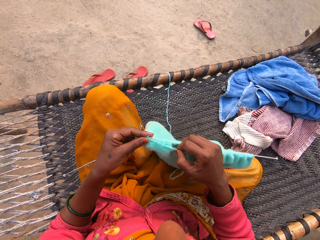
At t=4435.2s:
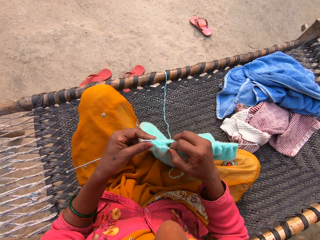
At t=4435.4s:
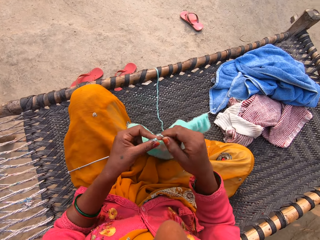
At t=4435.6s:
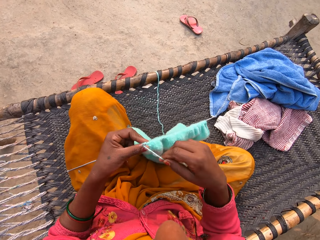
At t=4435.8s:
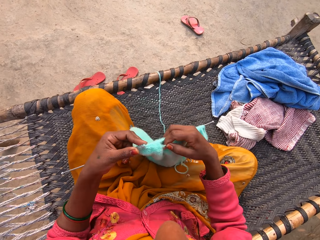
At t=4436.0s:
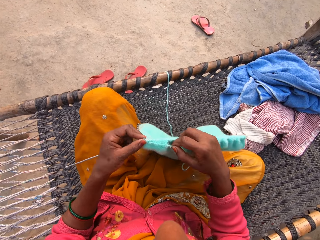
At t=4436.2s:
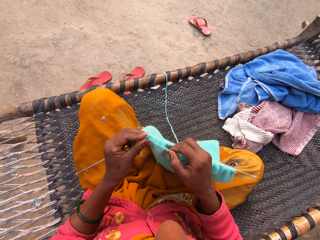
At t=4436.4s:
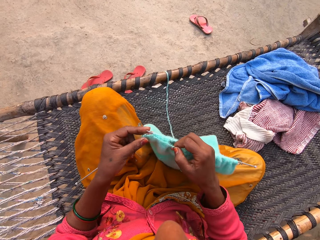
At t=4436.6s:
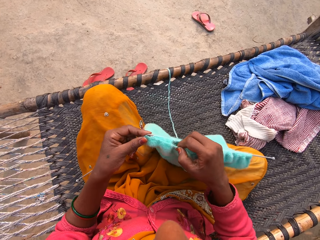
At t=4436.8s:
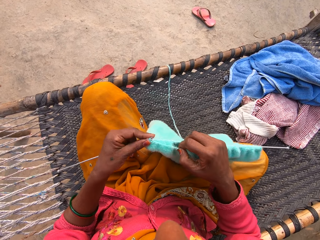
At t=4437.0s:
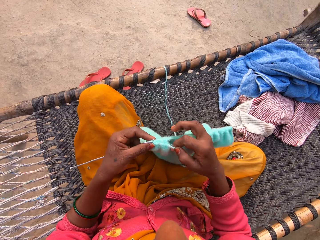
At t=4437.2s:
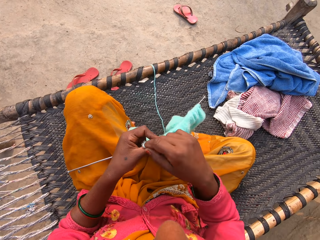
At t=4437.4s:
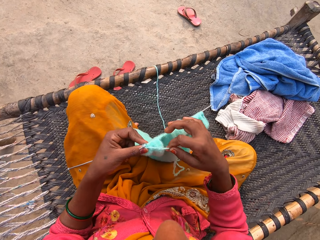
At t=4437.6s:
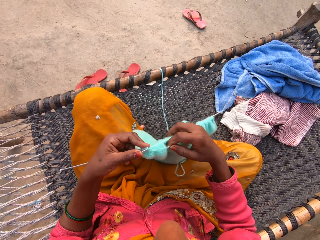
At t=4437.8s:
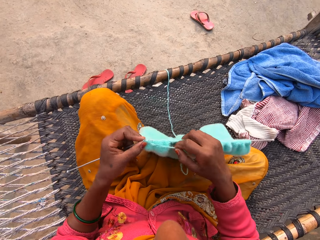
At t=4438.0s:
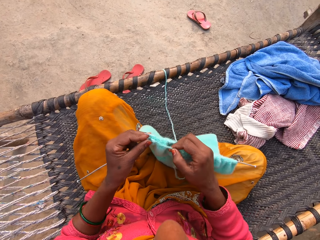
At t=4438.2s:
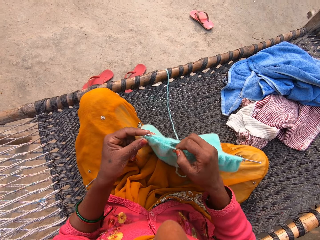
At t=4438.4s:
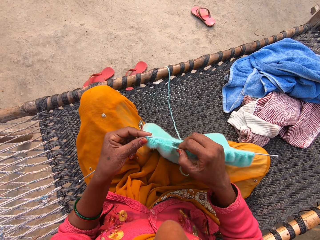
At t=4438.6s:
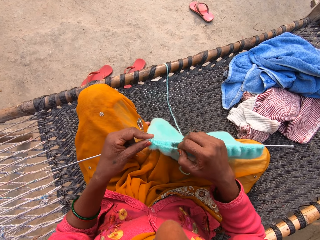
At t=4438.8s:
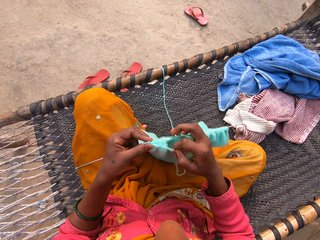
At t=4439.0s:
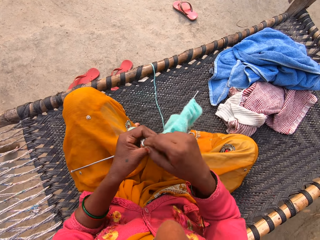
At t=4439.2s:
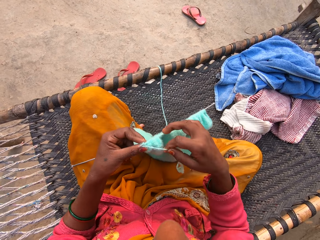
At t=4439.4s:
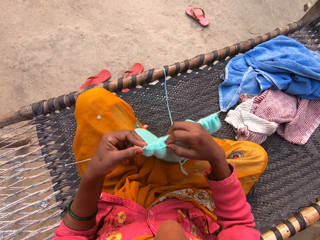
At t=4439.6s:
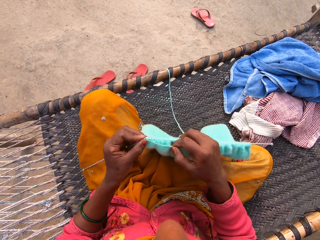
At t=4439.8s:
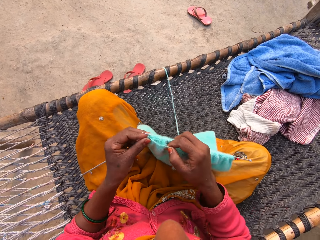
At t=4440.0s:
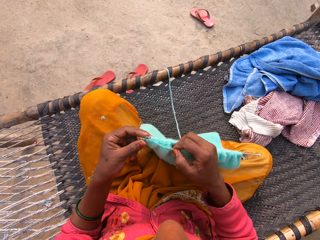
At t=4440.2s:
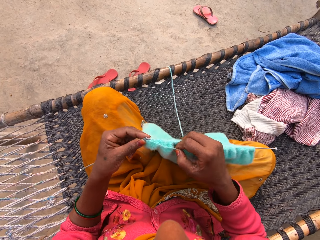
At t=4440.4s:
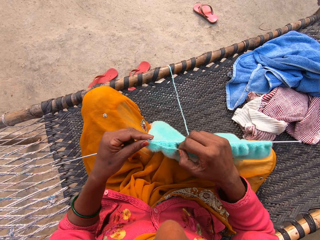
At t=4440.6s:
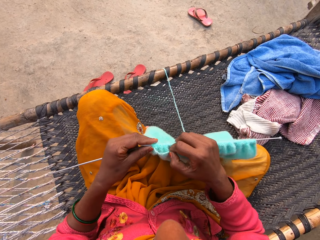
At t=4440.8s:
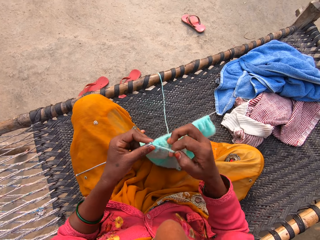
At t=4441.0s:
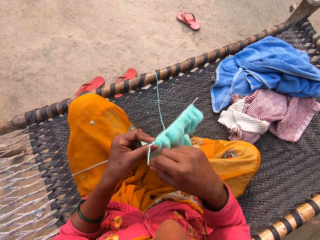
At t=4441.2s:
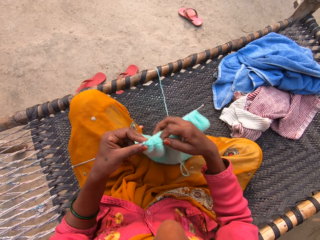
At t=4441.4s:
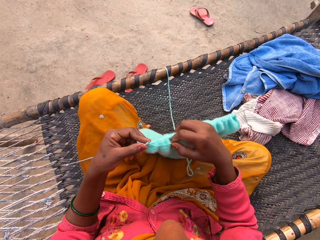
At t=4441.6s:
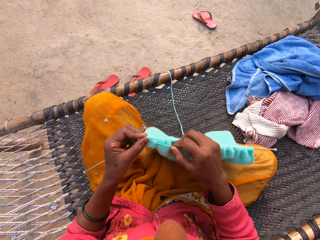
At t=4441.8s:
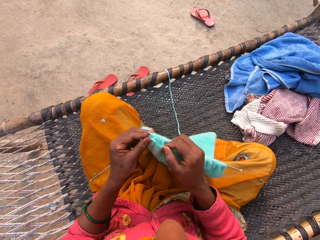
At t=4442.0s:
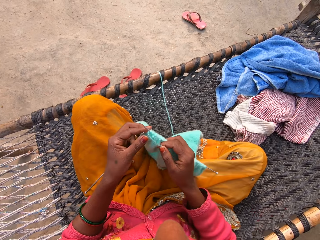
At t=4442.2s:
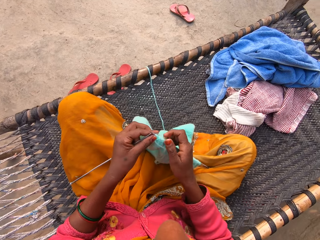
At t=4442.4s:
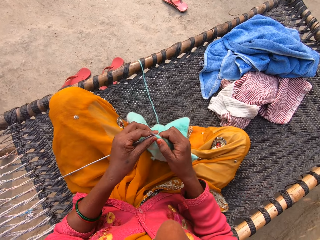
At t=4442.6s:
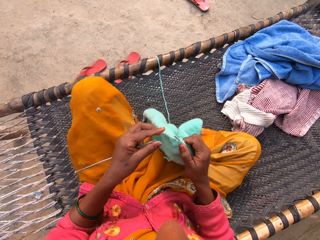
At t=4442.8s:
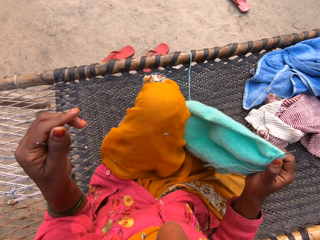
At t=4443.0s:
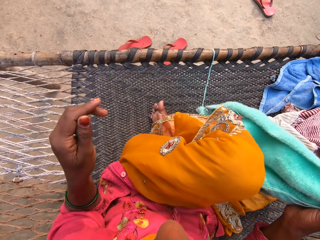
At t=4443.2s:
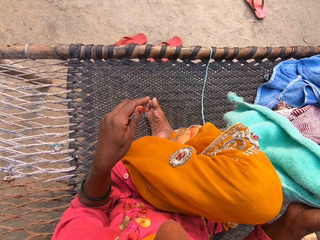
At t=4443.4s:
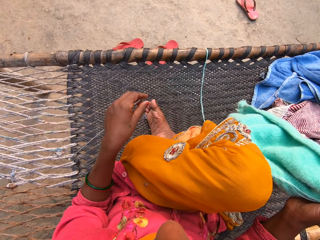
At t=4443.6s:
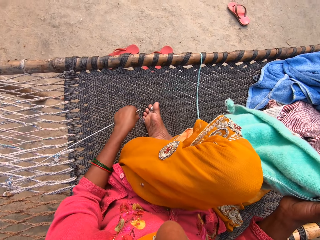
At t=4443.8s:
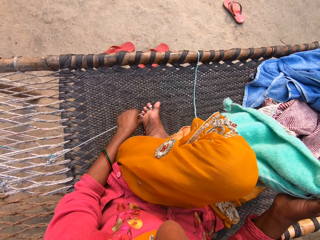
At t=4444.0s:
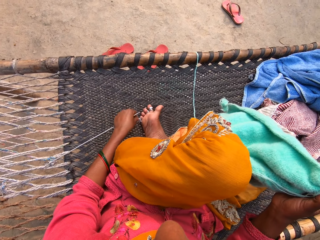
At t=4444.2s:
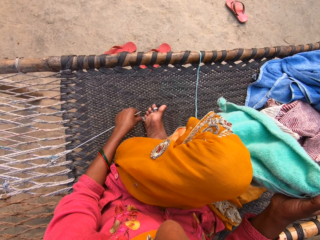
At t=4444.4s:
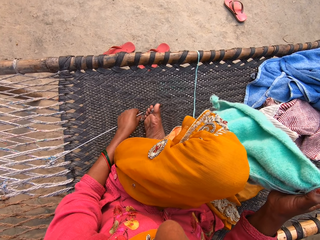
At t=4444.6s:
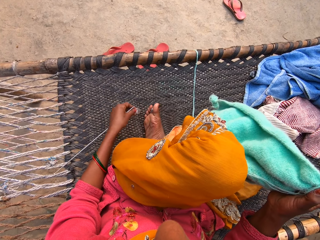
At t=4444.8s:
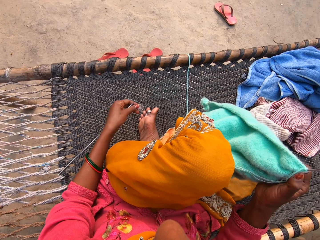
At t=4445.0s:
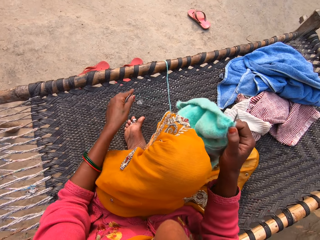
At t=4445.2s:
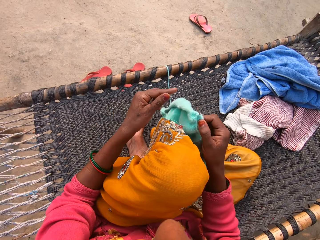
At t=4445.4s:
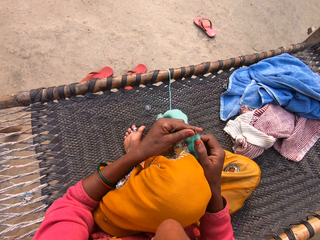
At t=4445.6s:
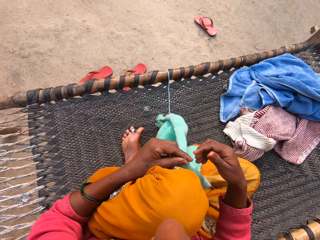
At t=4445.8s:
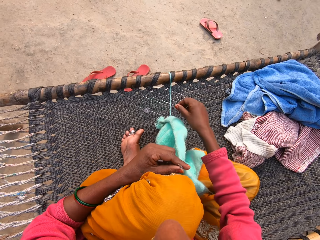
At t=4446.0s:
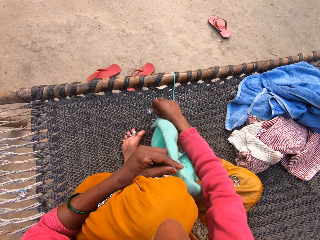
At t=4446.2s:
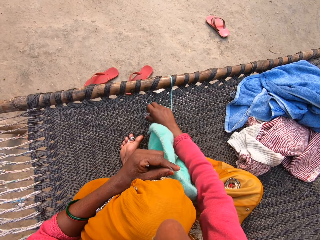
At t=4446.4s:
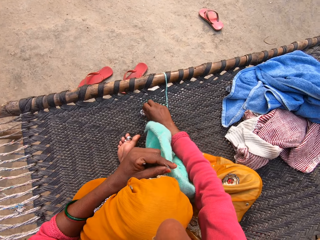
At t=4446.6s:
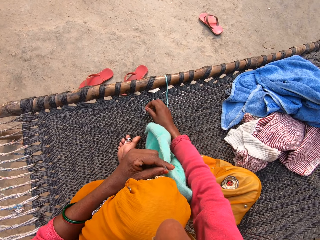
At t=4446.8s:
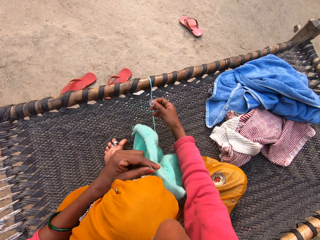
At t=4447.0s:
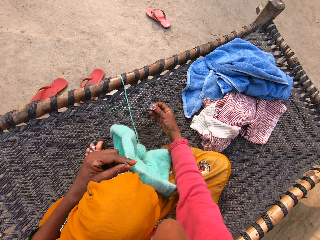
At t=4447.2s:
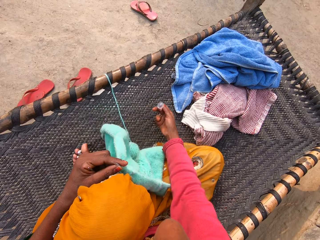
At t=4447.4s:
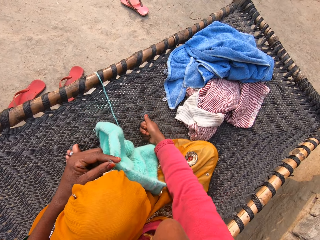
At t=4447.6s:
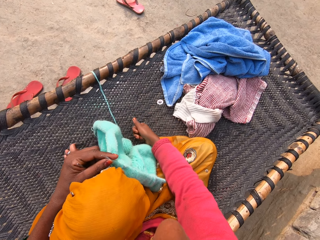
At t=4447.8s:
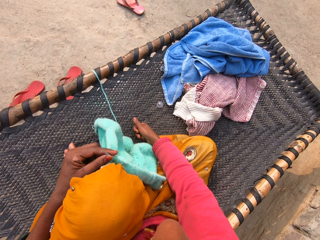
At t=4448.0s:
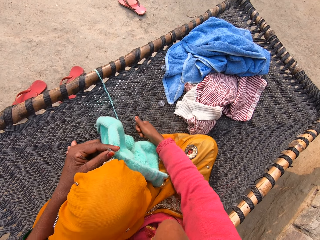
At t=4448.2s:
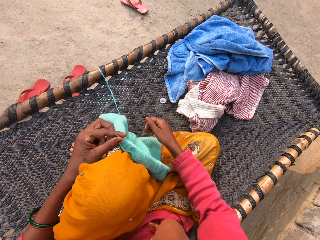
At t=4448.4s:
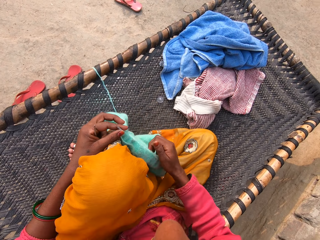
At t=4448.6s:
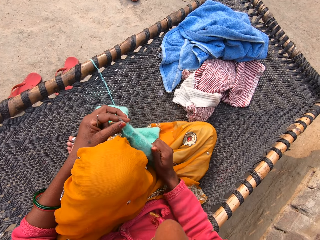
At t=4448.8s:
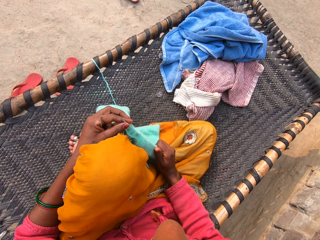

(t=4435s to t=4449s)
The camera wearer looks around the bed. She picks up a pebble from under her right leg with her left hand. She drops the pebble on the woven bench. She picks up the pebble with her right hand. She flips the pebble to a towel on the woven bench.

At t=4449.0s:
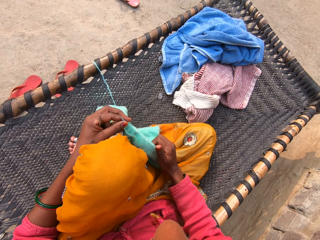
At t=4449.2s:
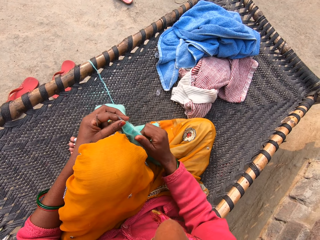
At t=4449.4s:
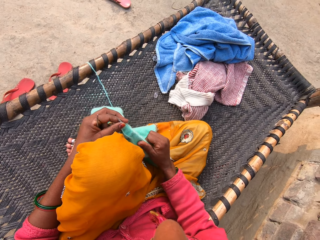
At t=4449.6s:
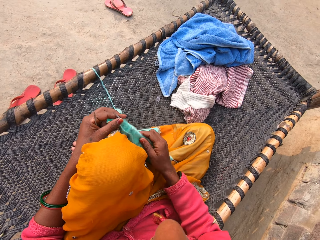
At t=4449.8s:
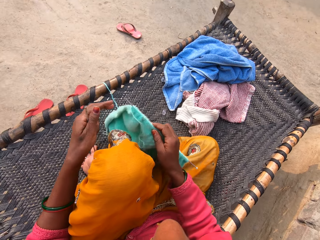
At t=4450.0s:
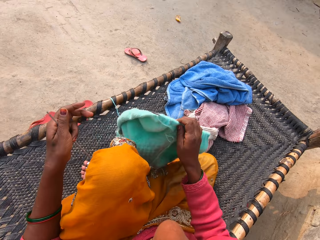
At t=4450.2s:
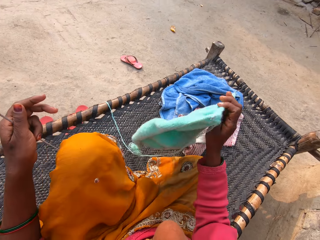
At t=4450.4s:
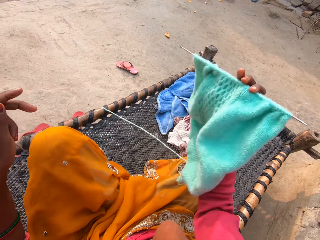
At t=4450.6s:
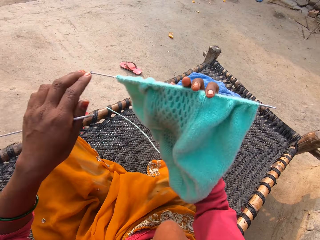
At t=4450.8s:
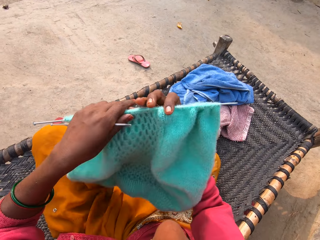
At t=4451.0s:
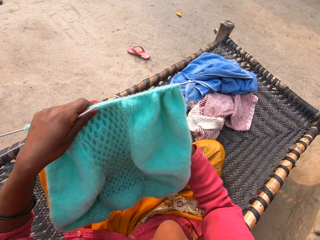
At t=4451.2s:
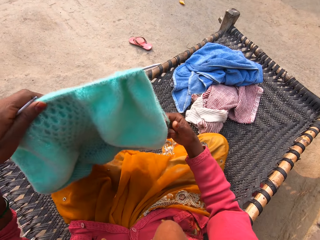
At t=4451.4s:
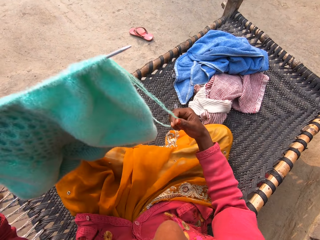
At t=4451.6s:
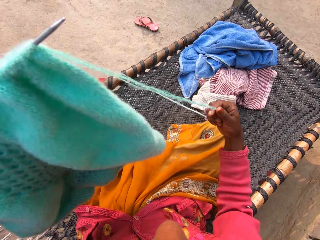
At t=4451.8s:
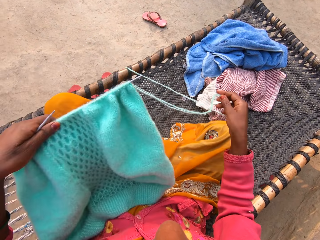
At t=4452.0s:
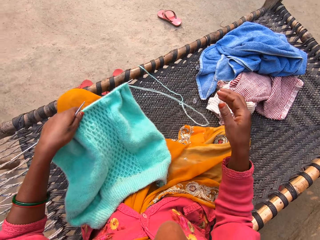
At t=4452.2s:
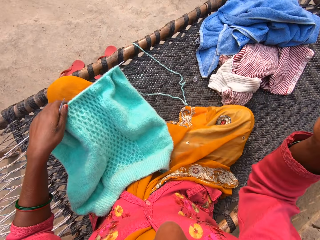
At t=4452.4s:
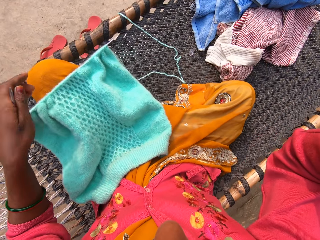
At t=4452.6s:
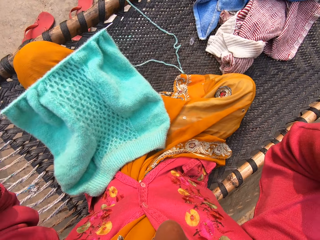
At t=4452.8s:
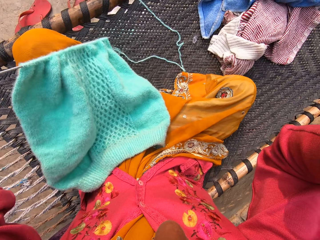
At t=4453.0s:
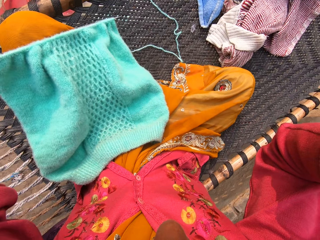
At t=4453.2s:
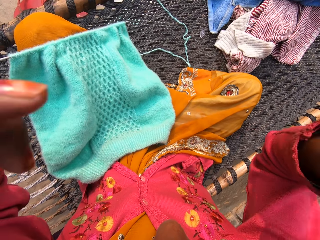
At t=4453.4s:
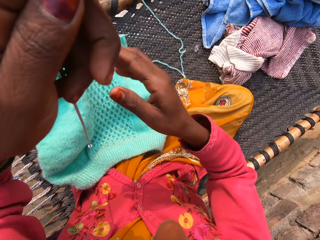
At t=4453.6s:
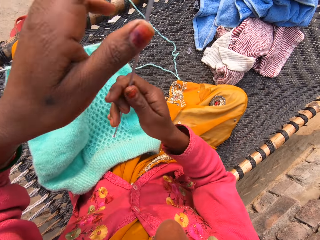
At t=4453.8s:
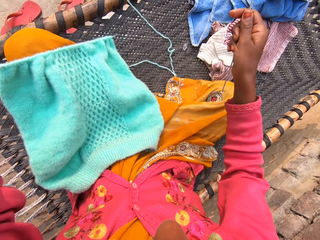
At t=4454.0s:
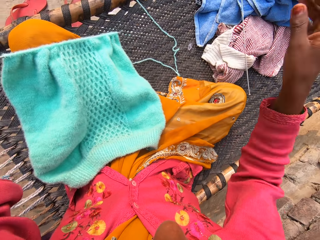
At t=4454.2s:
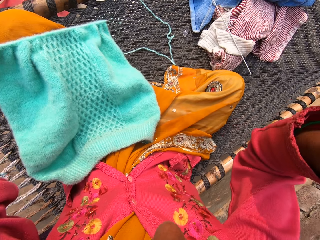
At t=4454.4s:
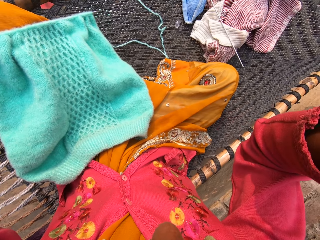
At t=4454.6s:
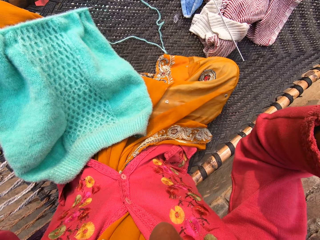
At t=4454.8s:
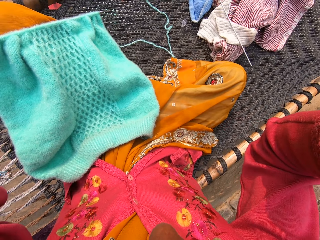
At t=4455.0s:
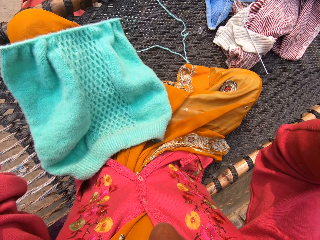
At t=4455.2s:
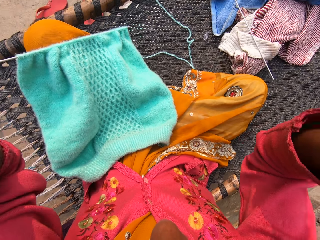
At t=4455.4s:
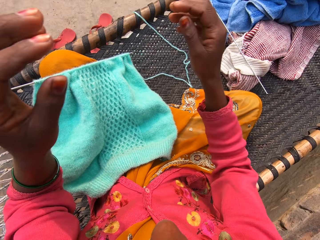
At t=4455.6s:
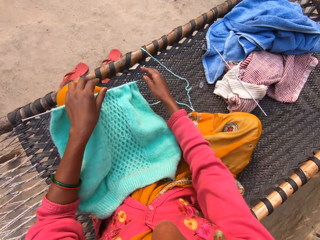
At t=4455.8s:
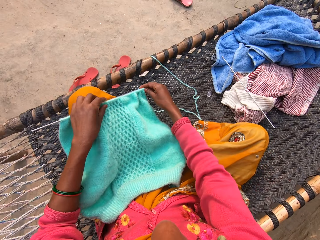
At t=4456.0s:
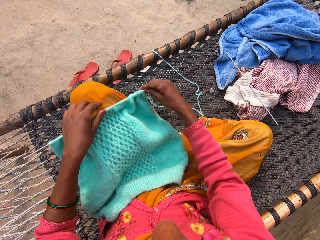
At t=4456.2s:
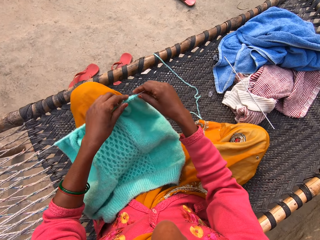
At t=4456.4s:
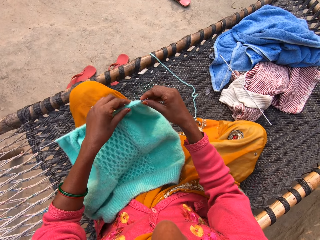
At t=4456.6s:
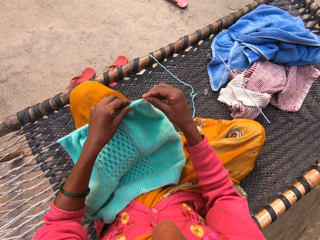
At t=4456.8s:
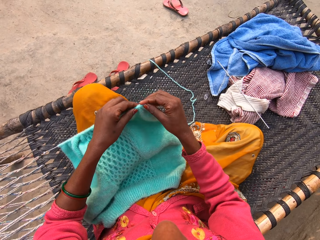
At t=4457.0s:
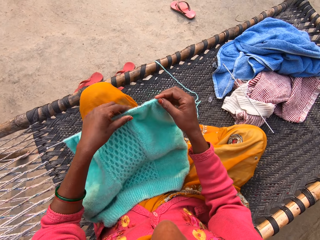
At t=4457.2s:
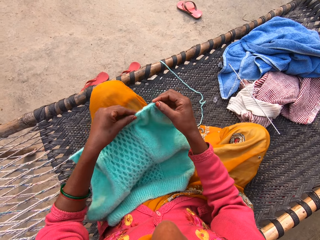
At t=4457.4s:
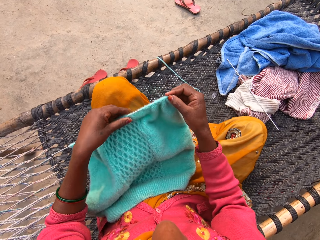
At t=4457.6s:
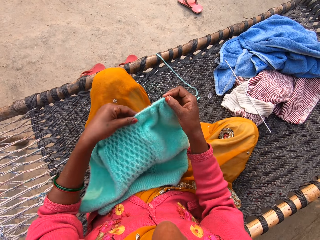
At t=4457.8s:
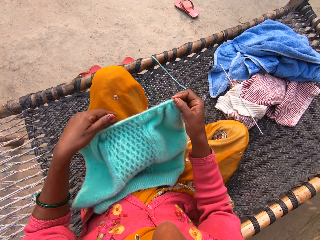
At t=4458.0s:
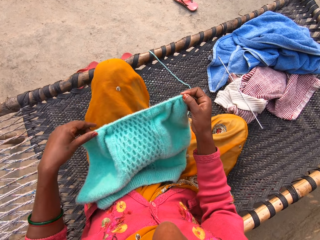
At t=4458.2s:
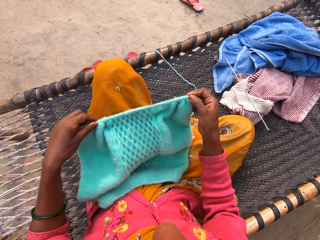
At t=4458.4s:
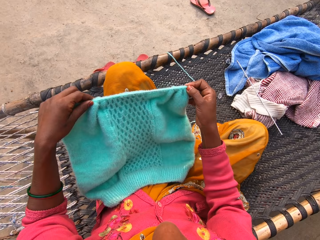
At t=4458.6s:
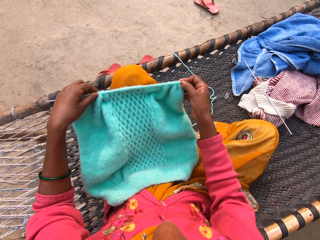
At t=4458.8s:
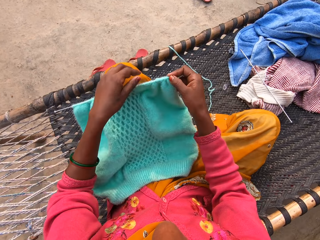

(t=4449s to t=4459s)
The camera wearer moves the fabric on the sewing needles. She turns the fabric. She stretches the threads. She pulls the yarn from the ground up onto the woven bench with her right hand. She drops the shawl on her legs. She adjusts the camera on her face with both hands. She passes the knitting pin on her left hand to her right hand. She drops the knitting pin on some clothes on the woven bench. She touches her face with both hands. She adjusts the camera again. She adjusts the knitting pin in the shawl with both hands. She moves the fabric on the sewing needles.
